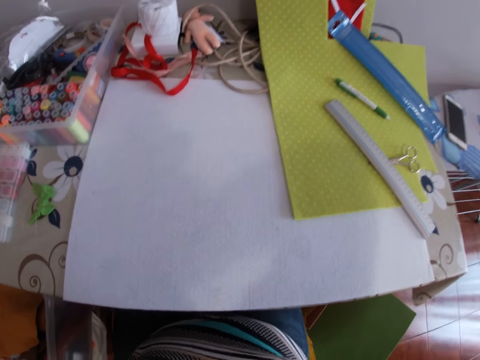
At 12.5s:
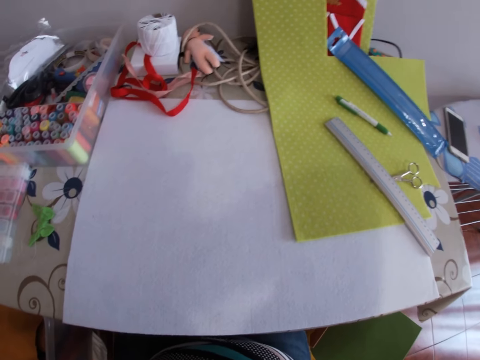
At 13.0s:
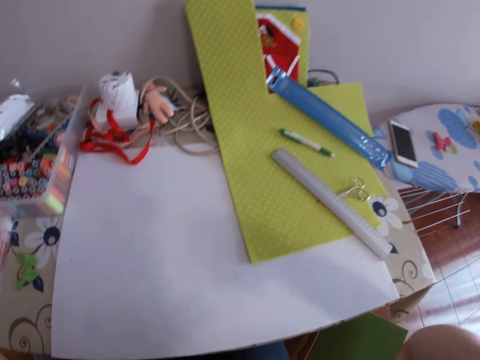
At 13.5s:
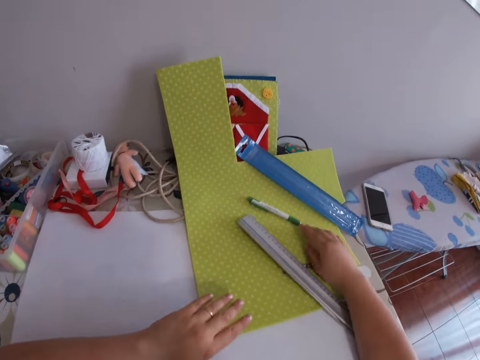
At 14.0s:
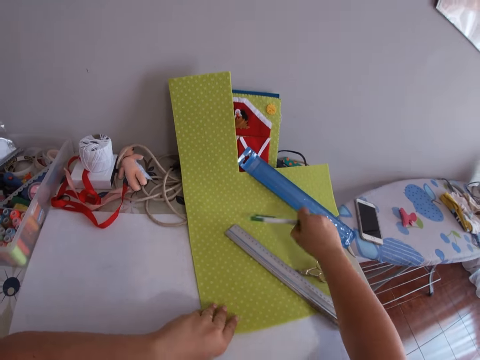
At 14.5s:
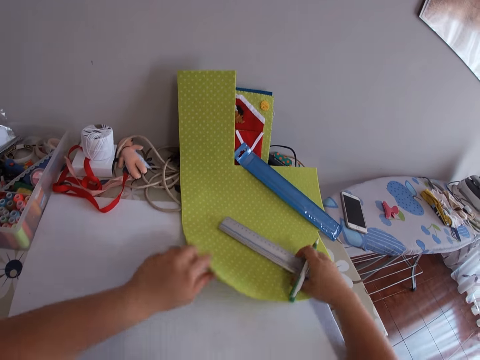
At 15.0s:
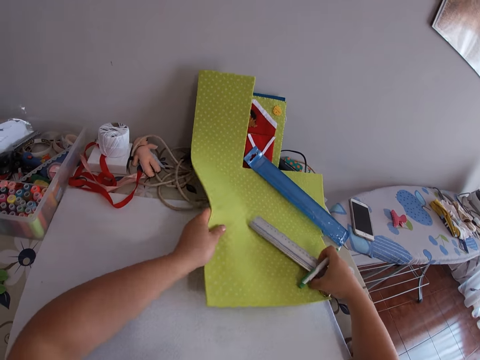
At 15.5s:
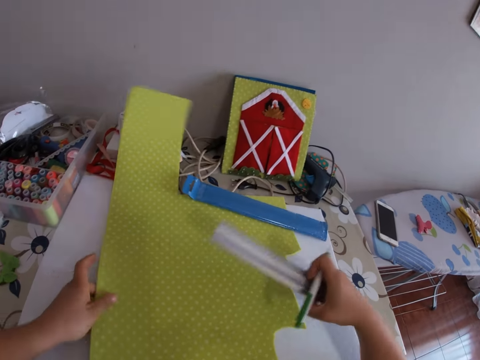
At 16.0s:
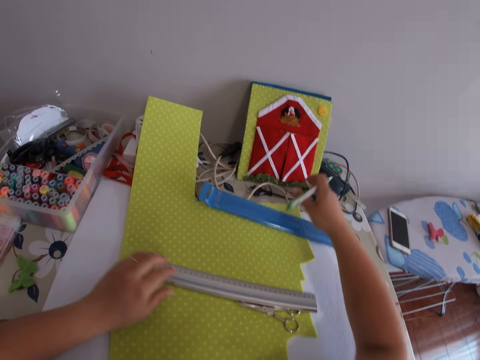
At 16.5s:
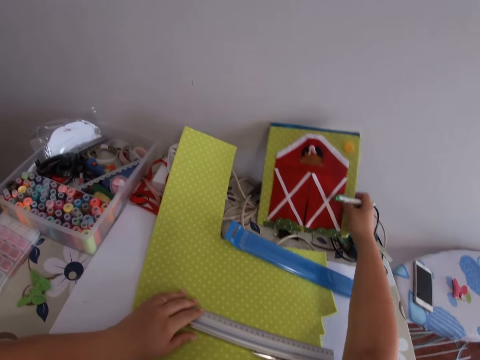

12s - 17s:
The camera wearer picks a pen on the table with the right hand. They pick a ruler and scissors on the table with the right hand. They pick a foam or piece of cloth on the table with the left hand. They lift up the ruler, the piece of cloth and the pen.

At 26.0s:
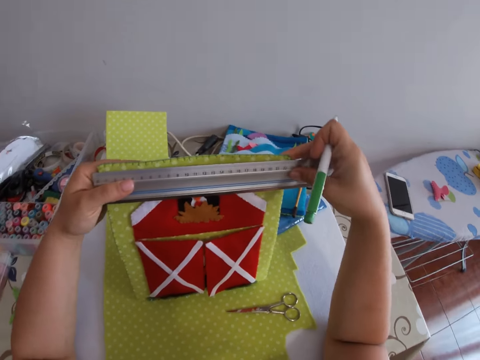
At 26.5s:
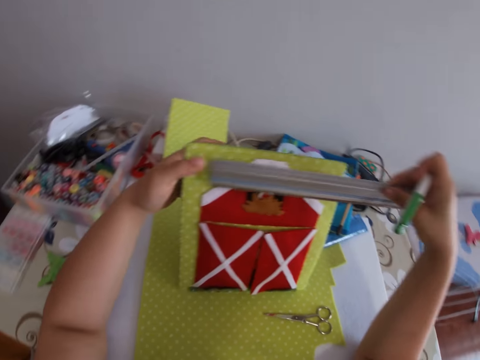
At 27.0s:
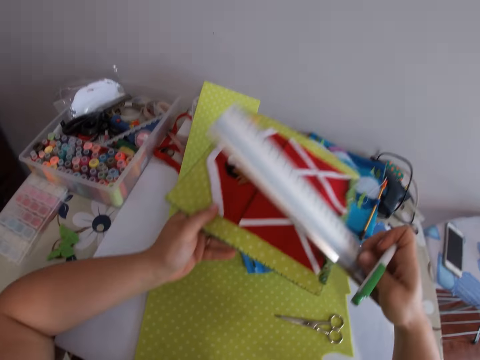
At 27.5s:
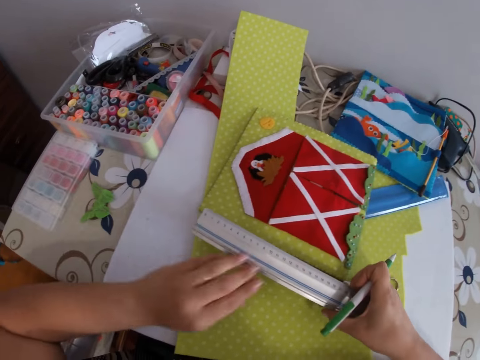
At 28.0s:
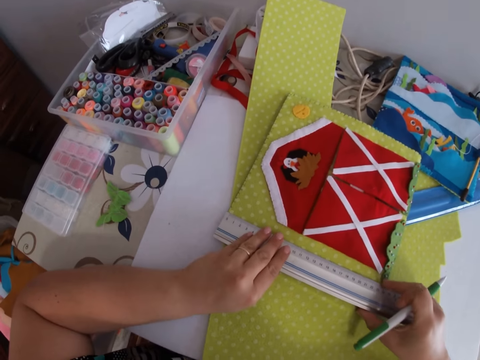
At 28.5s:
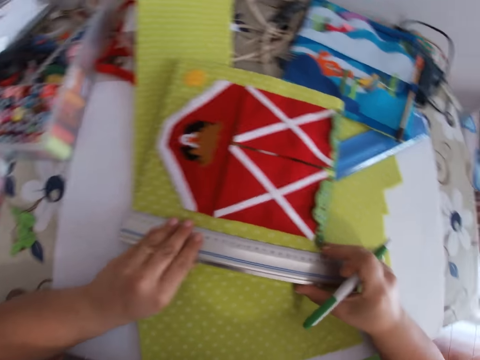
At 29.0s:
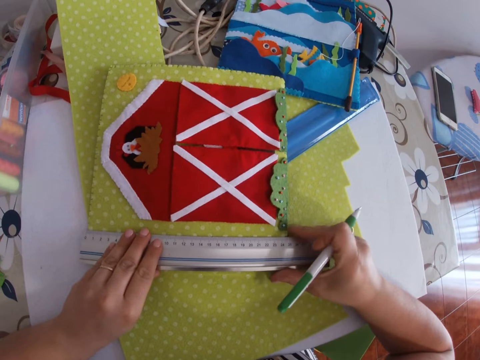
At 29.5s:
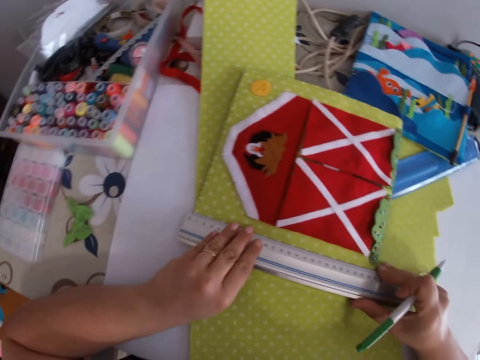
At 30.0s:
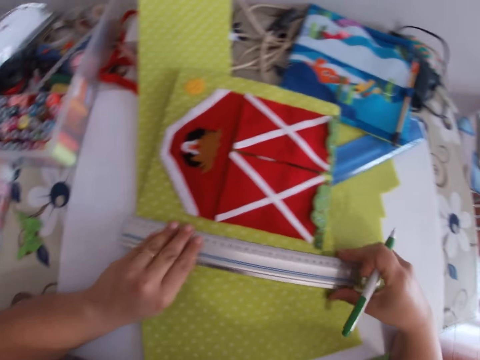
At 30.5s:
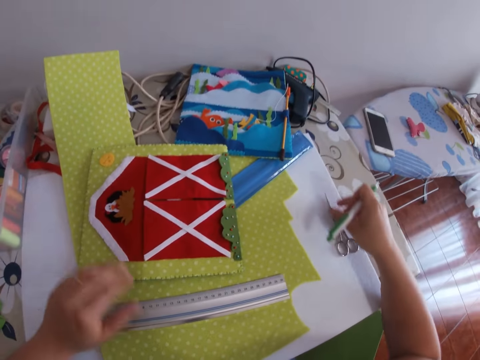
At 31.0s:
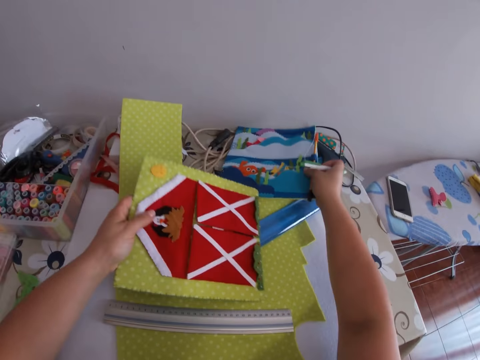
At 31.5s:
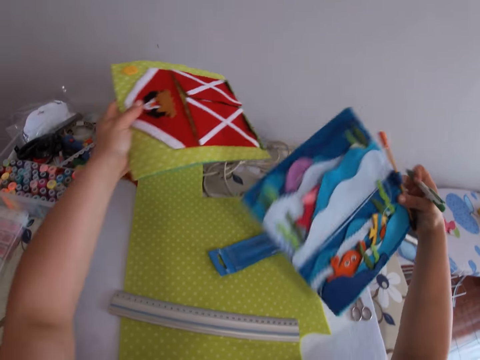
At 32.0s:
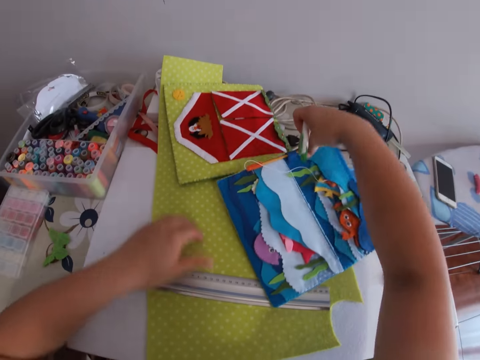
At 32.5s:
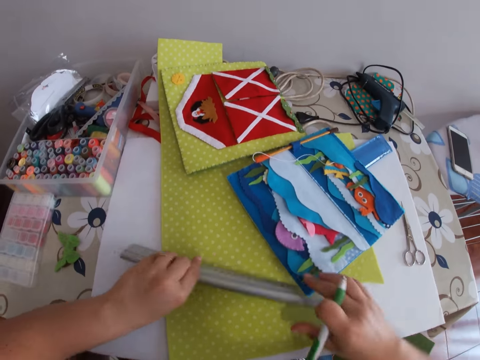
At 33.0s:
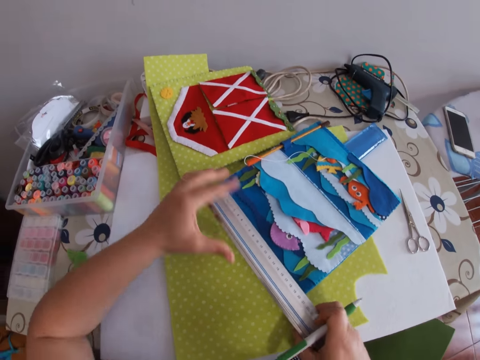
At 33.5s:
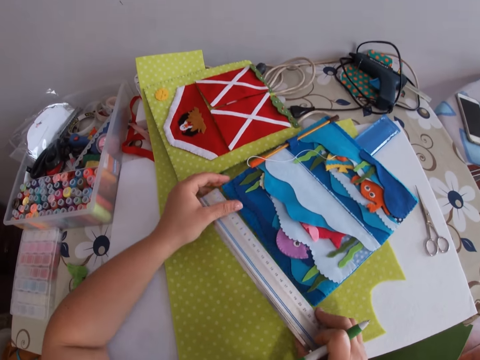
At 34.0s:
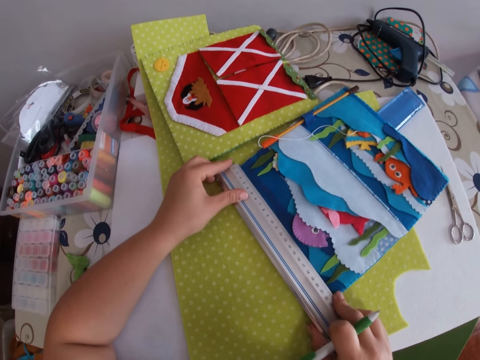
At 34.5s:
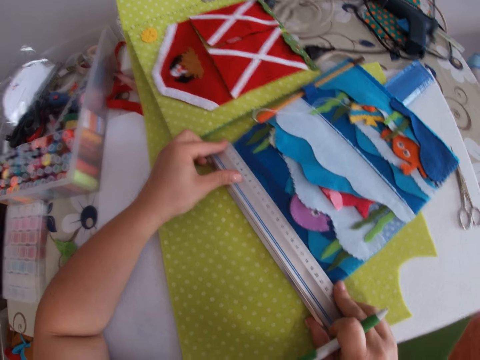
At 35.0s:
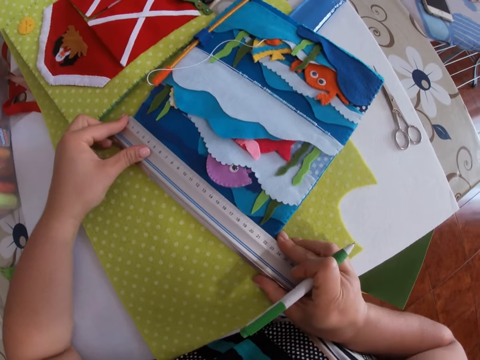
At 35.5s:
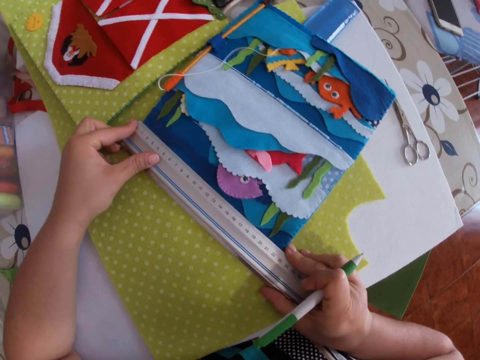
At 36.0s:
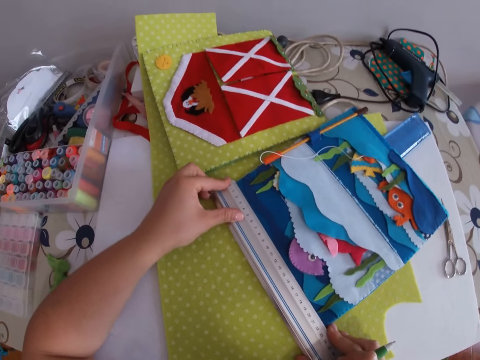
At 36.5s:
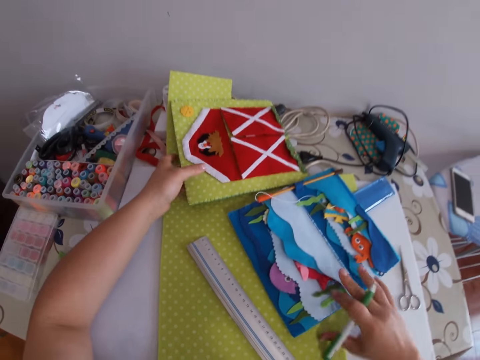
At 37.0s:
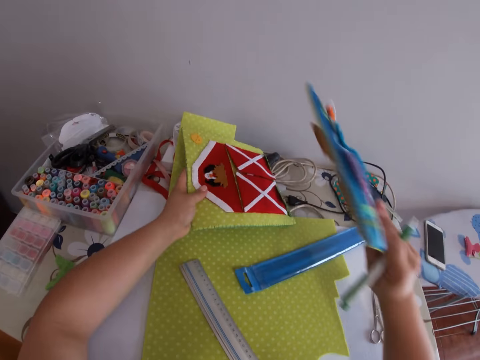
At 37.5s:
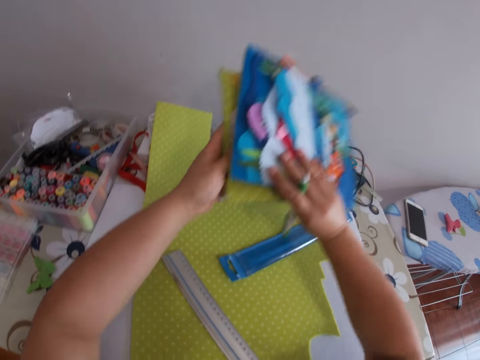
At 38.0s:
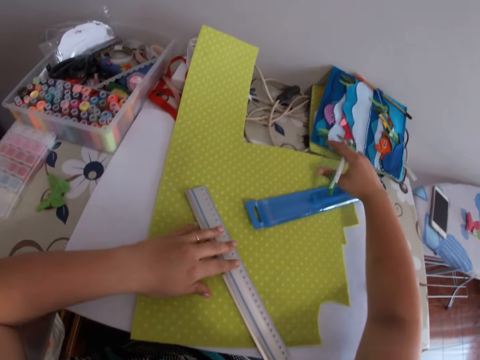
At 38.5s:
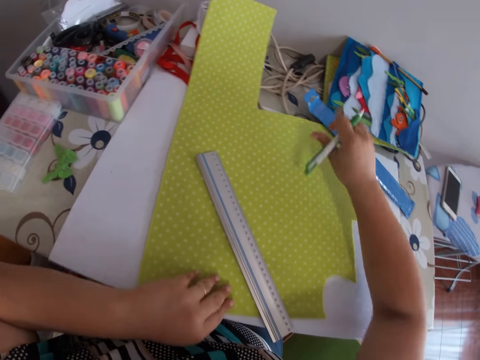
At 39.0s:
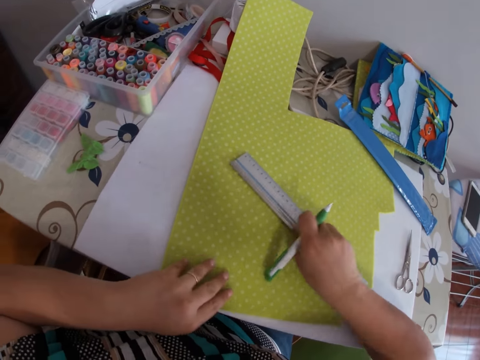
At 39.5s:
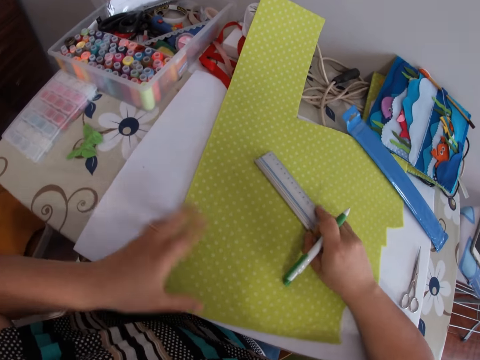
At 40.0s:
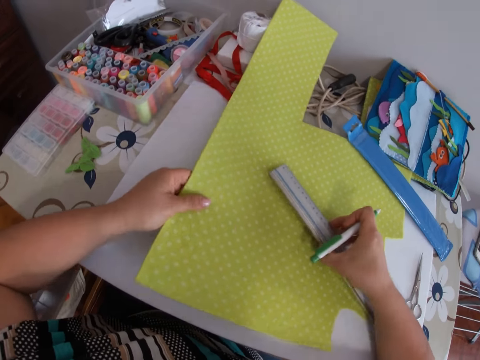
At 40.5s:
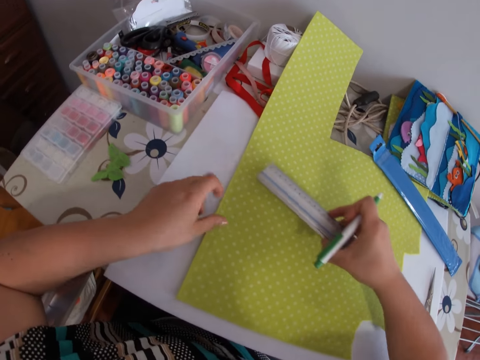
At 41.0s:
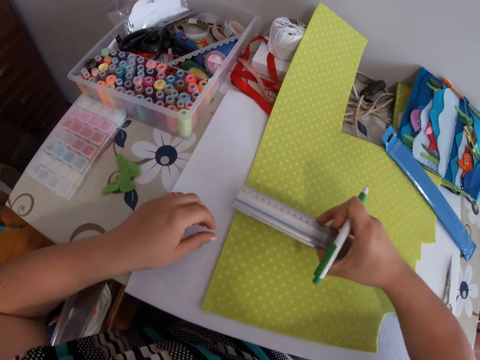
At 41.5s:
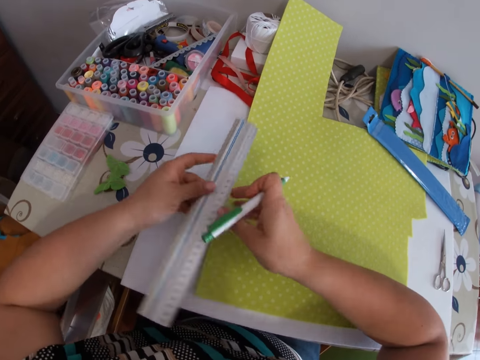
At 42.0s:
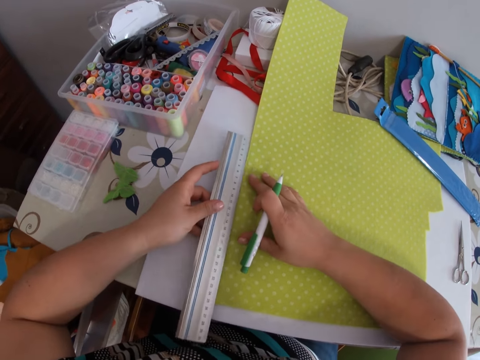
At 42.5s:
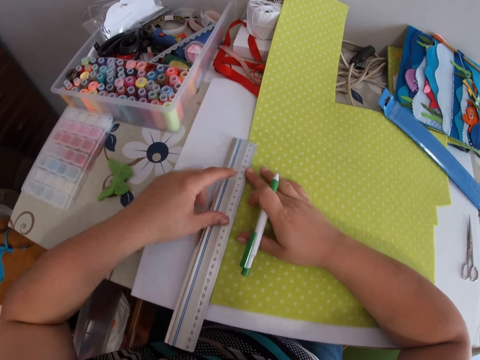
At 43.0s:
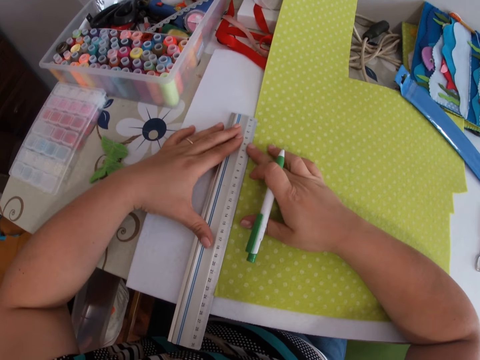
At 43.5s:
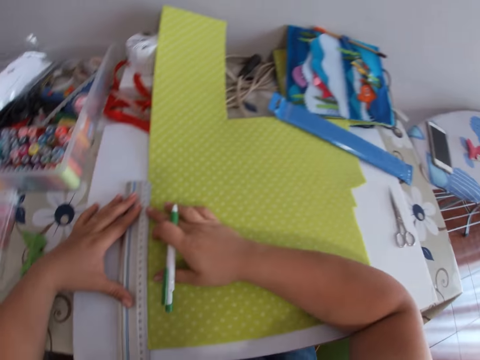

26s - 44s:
The camera wearer puts the card down. He measures the piece of cloth with a ruler. He pushes the scissors to the table with his right hand. He drops the ruler on the table with his left hand. He picks the card. He picks a colored foam from the table with his right hand. He drops the other foam on the table with his left hand. He puts the card down. He picks the ruler on the table with his left hand. He measures the colored foam with the ruler with both hands. He drops the ruler on the table with his left hand. He takes the cards. He drops both colored foams on the table with his right hand. He puts the cards down. He pushes the piece of cloth. He moves the ruler. He picks the foam on the table with his left hand. He moves the ruler. He measures the foam with the ruler with his right hand.

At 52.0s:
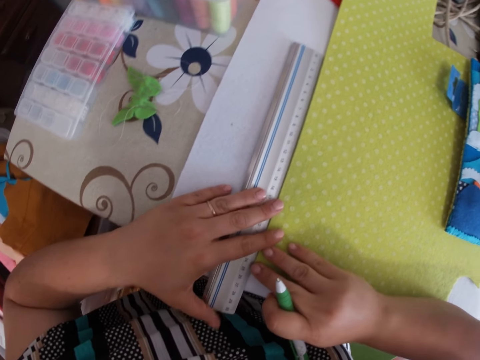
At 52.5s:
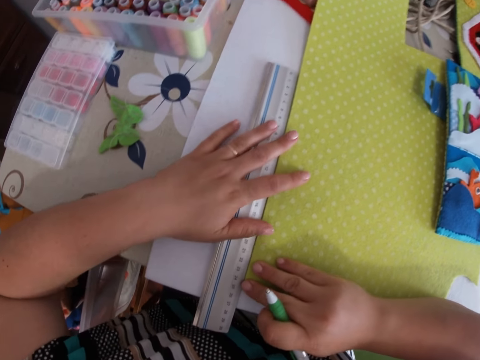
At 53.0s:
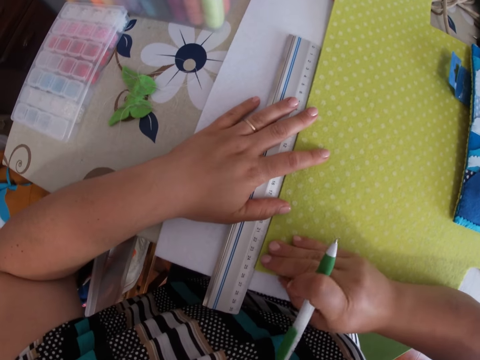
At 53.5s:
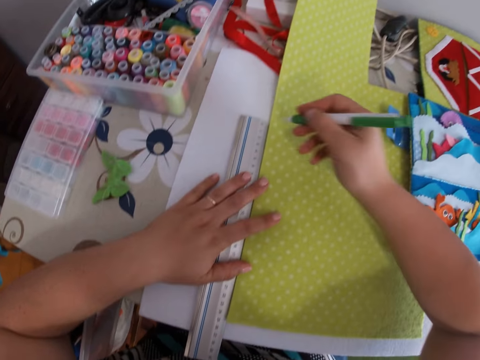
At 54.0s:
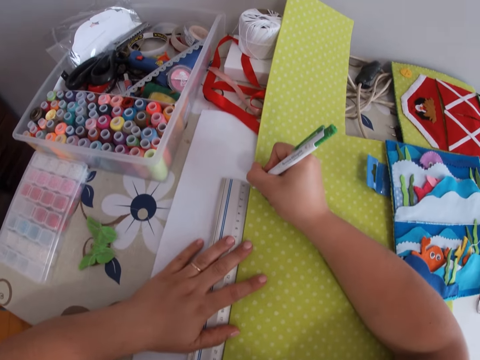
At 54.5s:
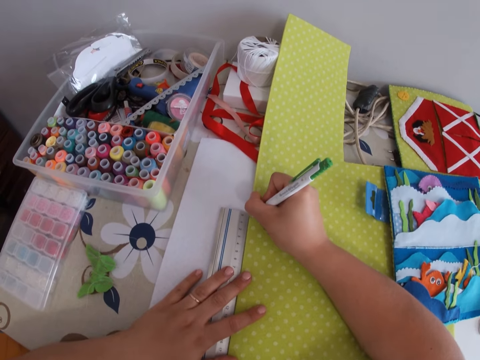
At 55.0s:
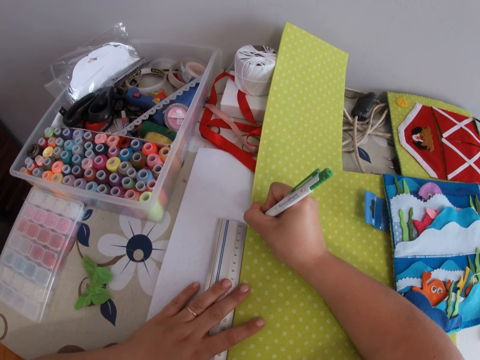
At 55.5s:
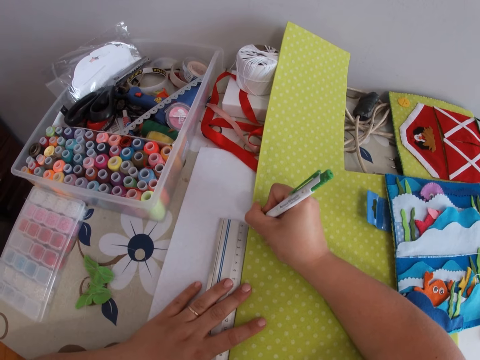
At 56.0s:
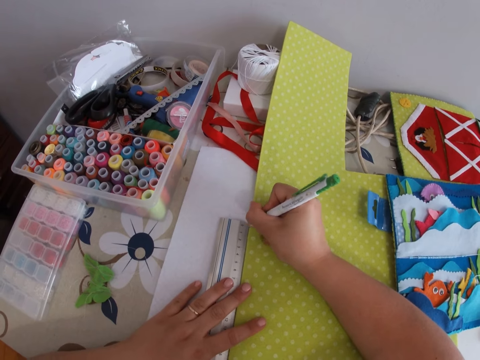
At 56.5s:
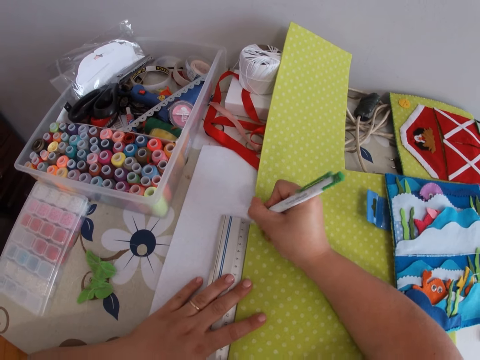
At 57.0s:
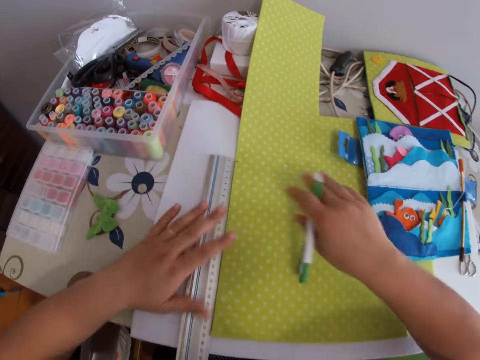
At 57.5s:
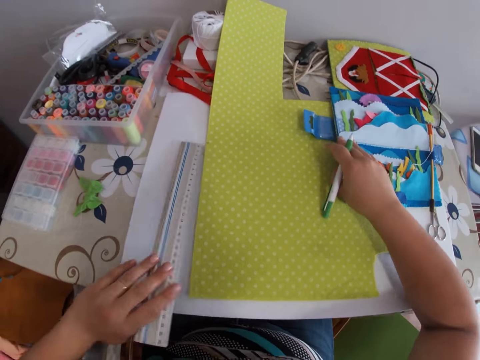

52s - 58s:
The camera wearer measures the foam or piece of cloth with the ruler and the biro or pen with both hands. He puts a mark with the pen on the piece of cloth.
